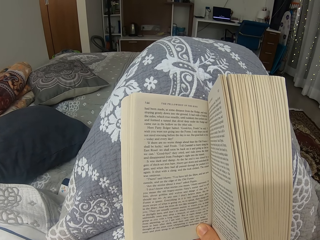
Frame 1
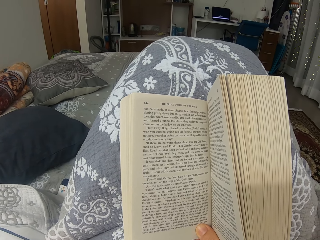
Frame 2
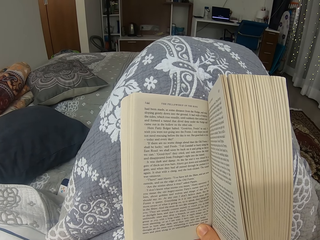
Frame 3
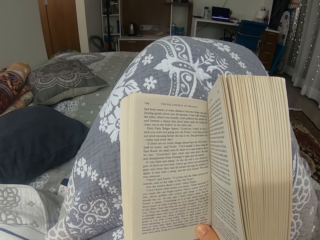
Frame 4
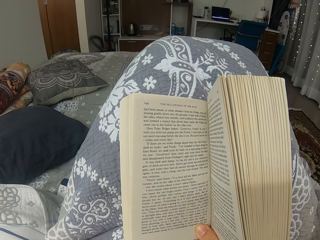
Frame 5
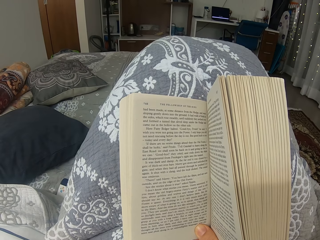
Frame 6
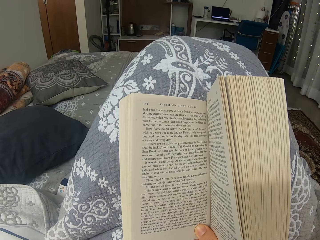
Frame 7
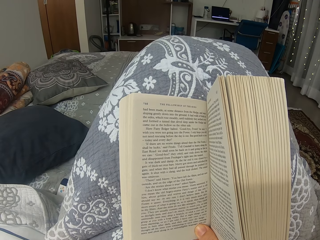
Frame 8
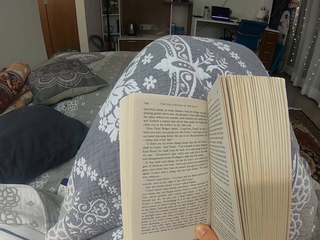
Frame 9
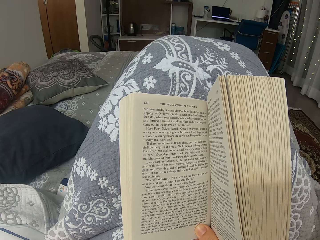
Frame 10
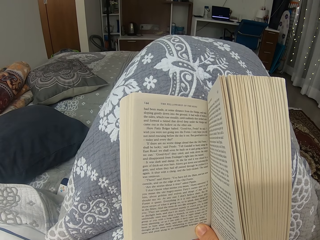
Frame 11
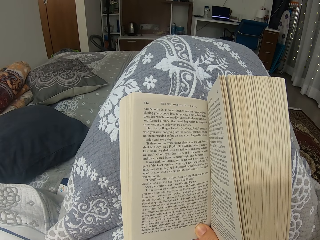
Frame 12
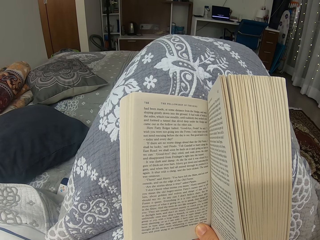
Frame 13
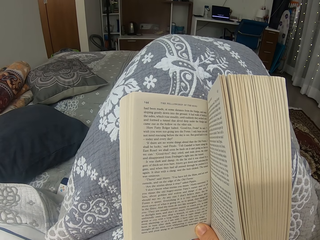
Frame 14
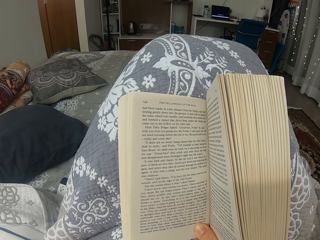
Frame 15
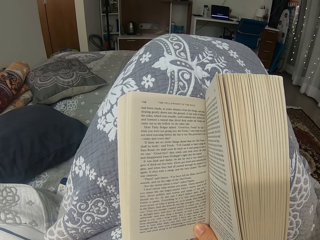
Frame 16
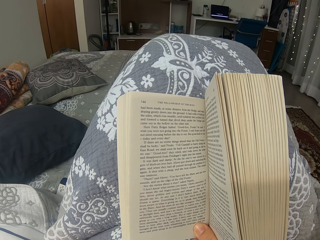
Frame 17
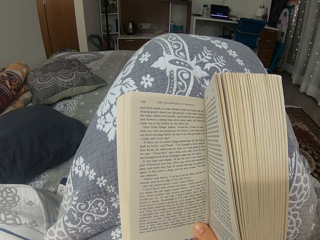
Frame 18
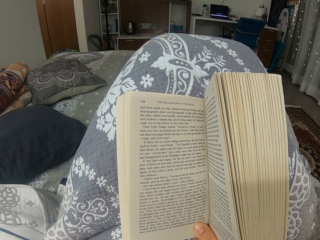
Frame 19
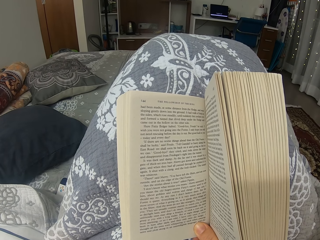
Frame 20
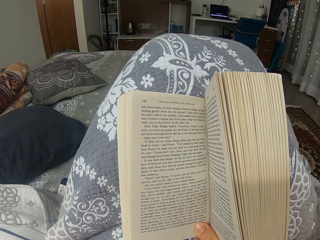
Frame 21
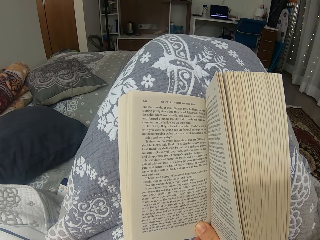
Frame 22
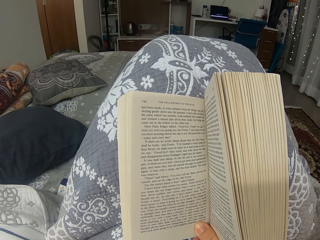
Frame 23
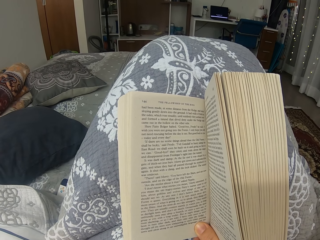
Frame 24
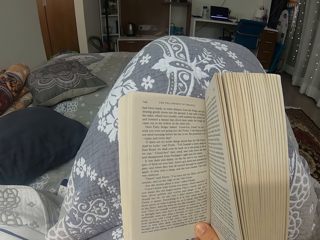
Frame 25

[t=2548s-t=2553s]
The camera wearer reads the book.

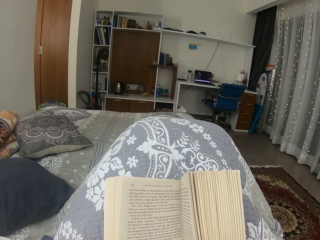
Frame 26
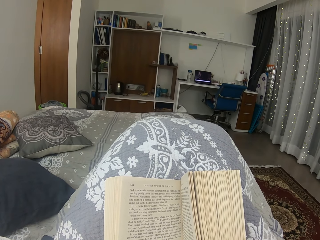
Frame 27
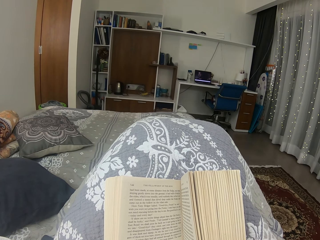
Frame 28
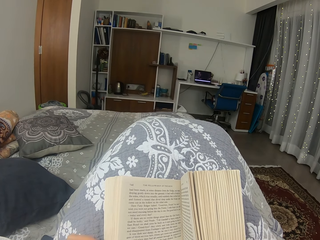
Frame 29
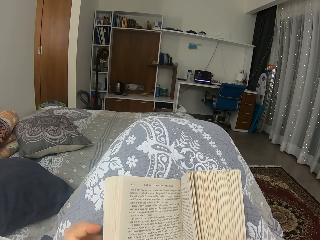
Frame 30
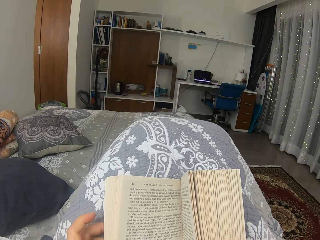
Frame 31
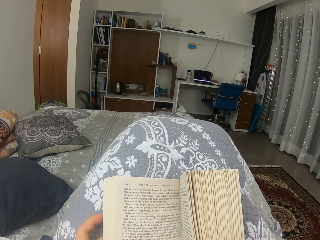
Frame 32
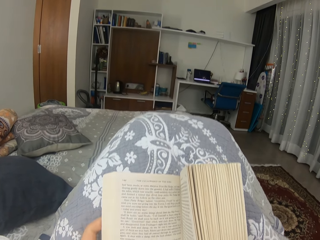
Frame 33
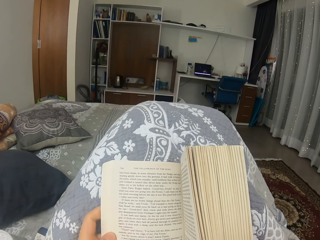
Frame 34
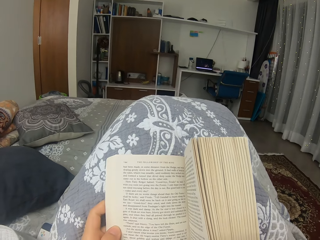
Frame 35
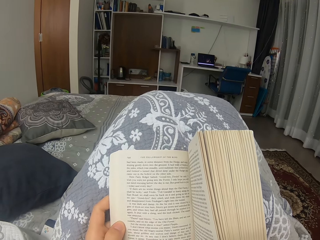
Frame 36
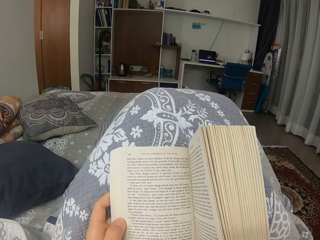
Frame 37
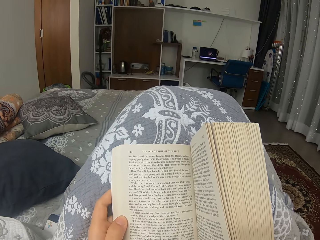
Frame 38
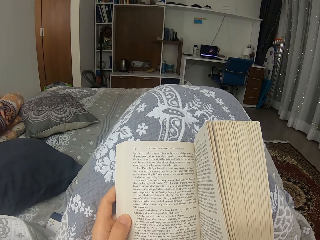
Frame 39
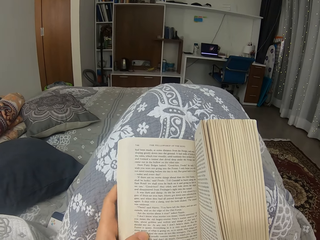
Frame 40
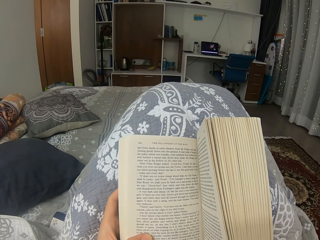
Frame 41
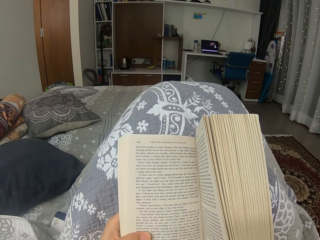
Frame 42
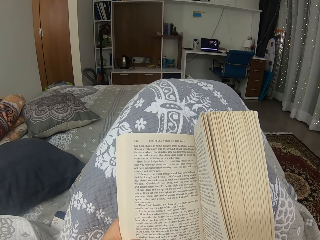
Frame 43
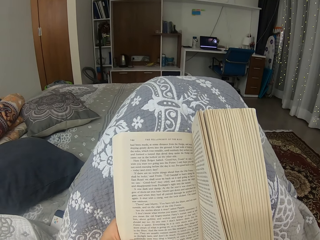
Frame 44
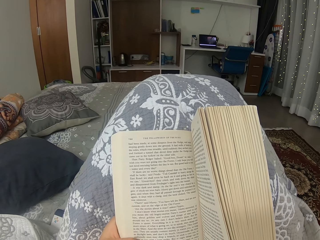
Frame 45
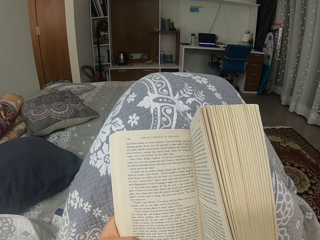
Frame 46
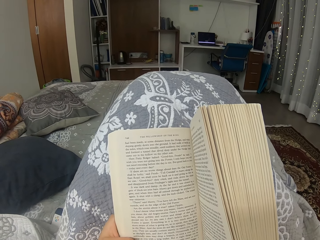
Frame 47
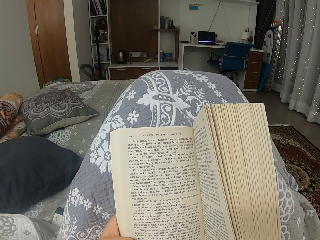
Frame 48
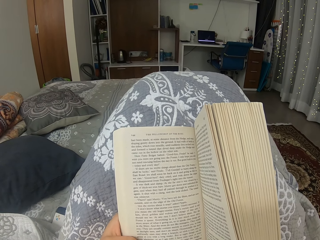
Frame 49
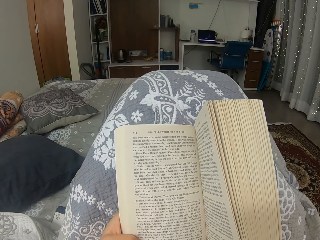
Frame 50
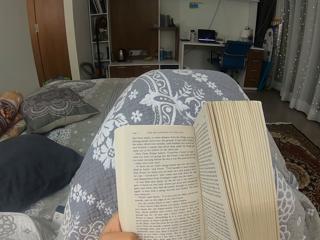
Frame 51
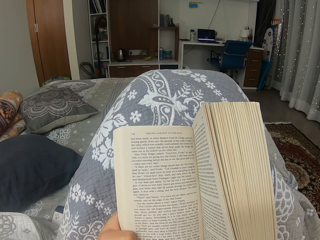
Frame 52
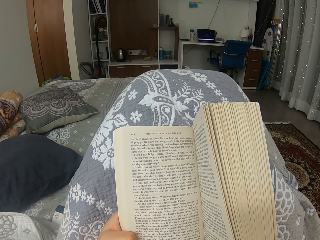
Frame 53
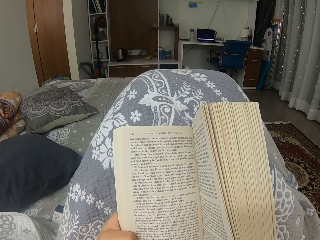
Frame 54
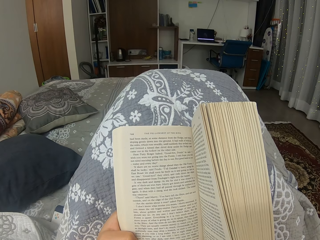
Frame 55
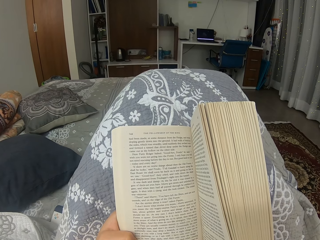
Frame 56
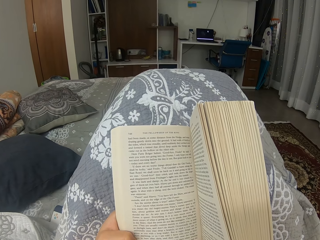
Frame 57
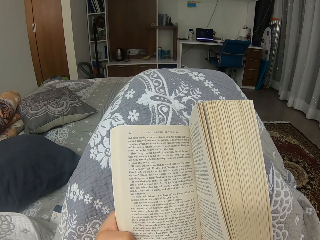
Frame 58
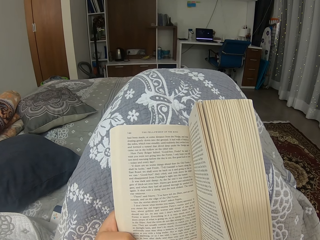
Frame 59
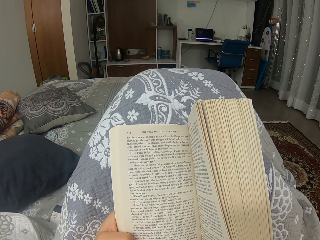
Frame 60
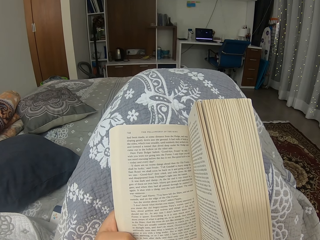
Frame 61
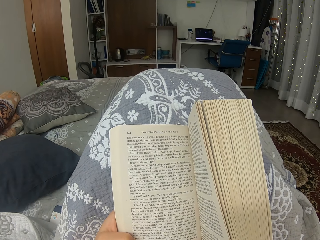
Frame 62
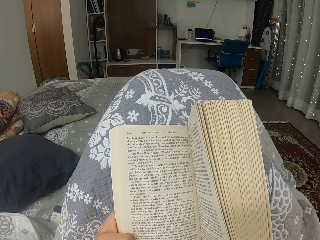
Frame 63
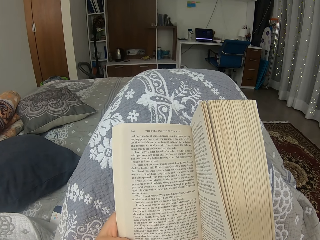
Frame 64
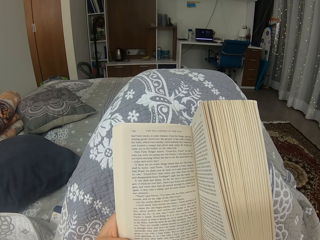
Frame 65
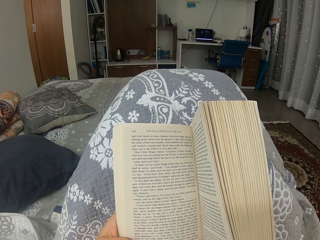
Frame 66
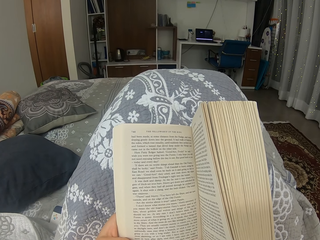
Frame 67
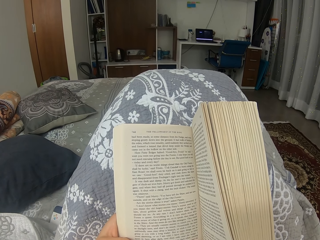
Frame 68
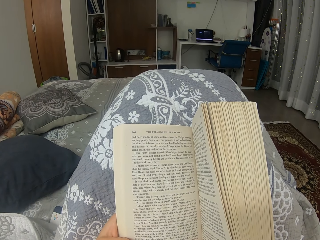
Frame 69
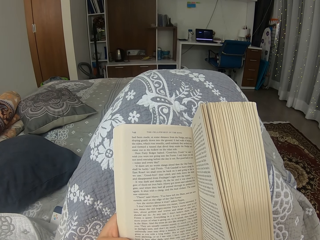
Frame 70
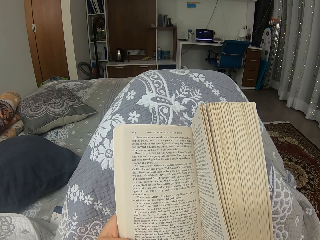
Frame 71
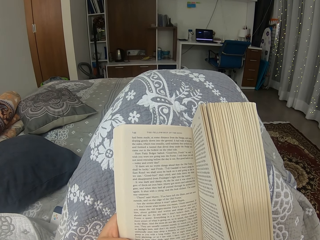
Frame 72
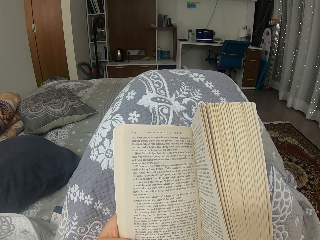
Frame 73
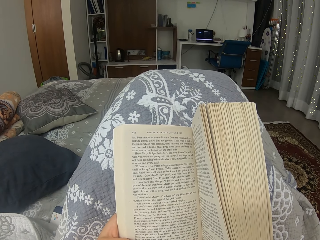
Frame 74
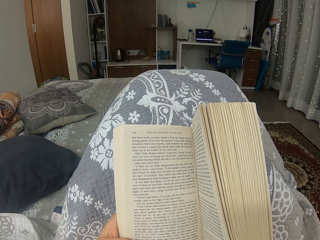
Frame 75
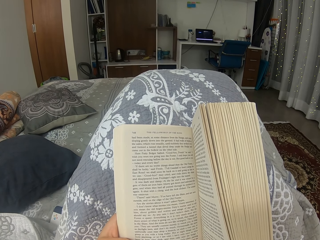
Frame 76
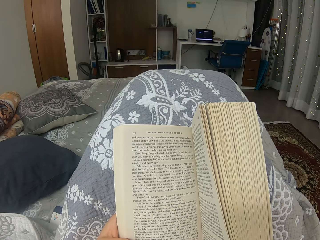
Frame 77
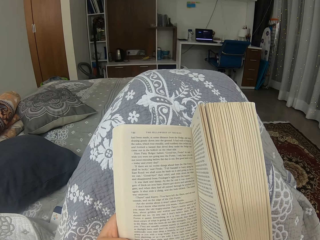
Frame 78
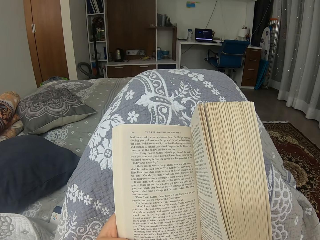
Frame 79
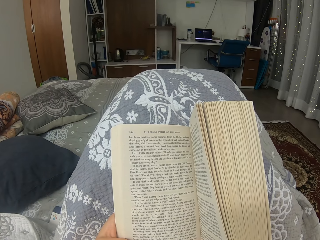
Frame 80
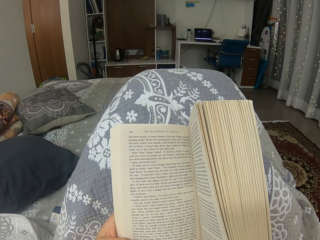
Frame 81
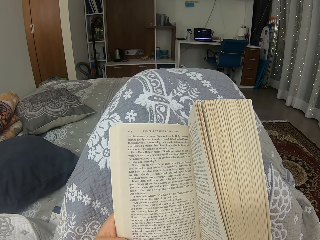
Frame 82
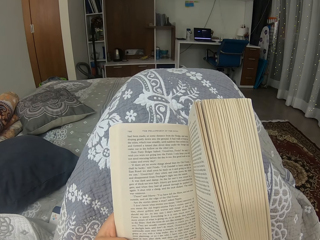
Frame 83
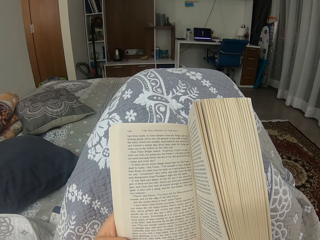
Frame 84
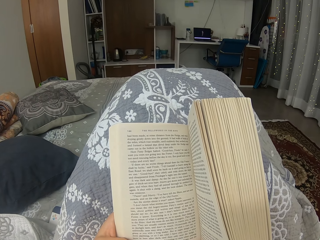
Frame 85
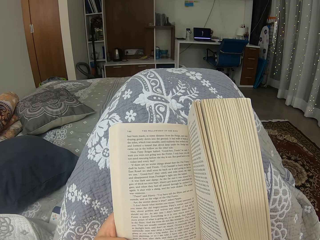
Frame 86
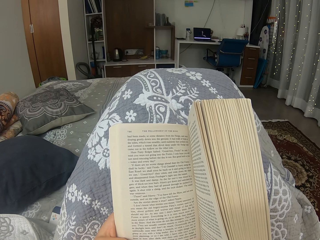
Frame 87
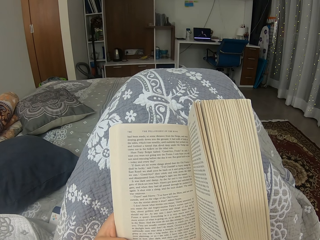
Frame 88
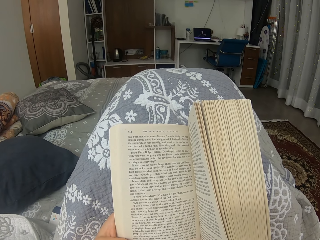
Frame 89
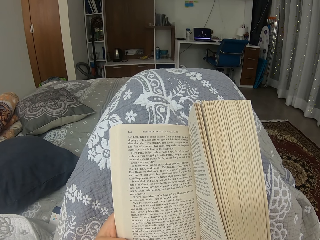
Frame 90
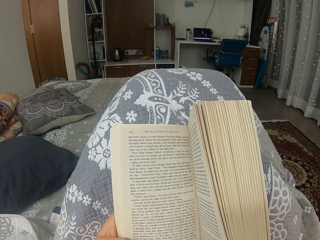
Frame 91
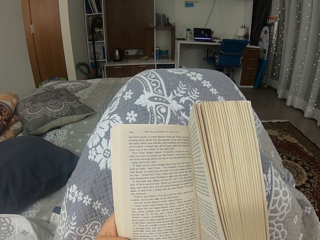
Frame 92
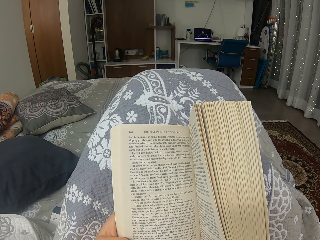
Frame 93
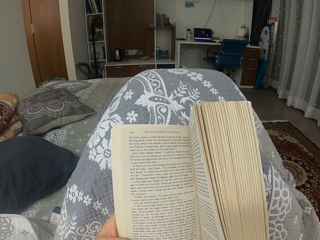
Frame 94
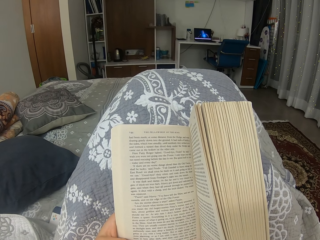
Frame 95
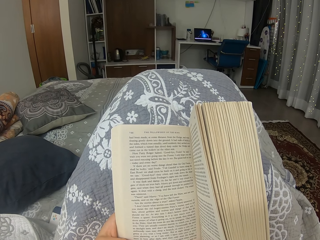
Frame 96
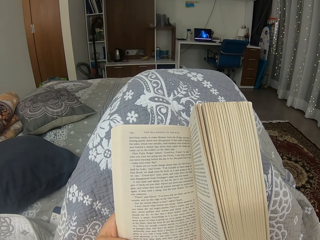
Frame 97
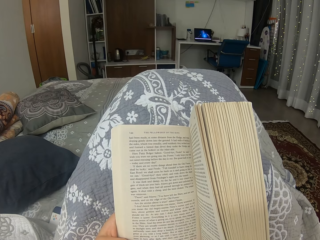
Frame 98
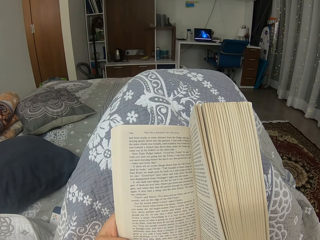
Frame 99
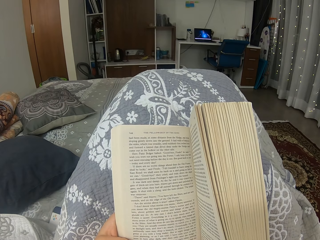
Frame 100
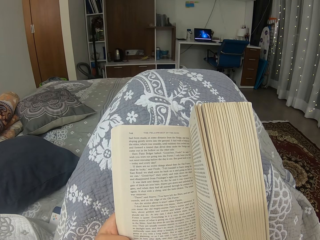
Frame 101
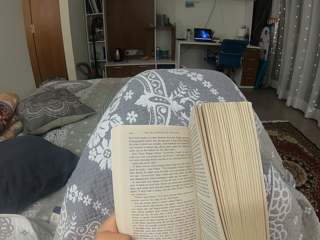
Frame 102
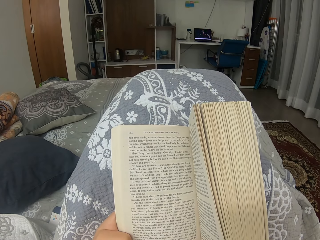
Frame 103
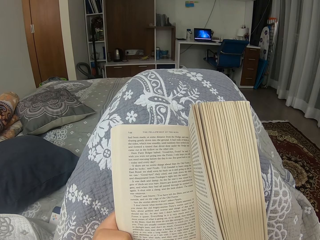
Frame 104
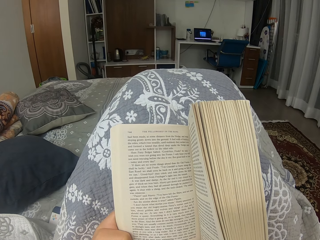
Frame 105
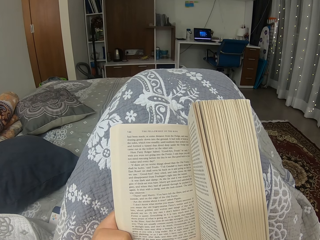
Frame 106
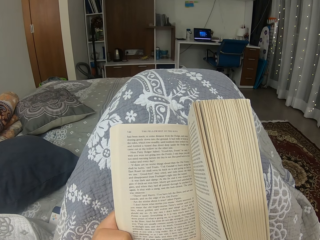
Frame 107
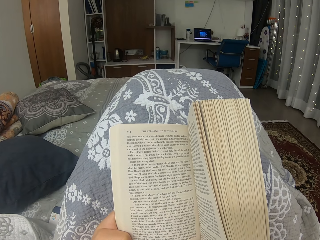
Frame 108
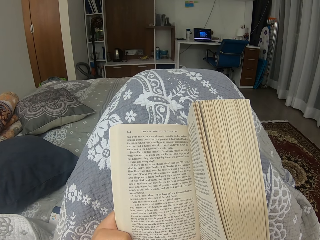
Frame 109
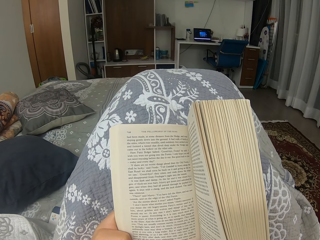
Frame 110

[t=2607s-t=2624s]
The camera wearer moves a finger on the book. They read the book.
